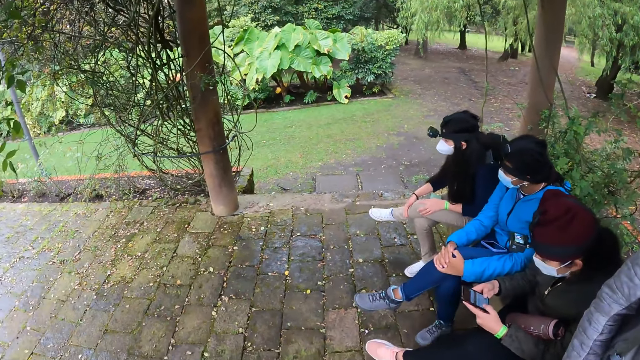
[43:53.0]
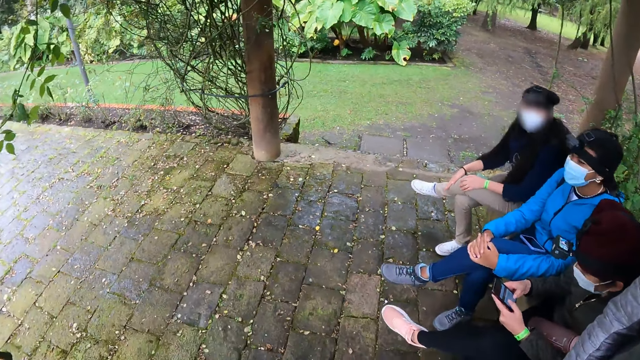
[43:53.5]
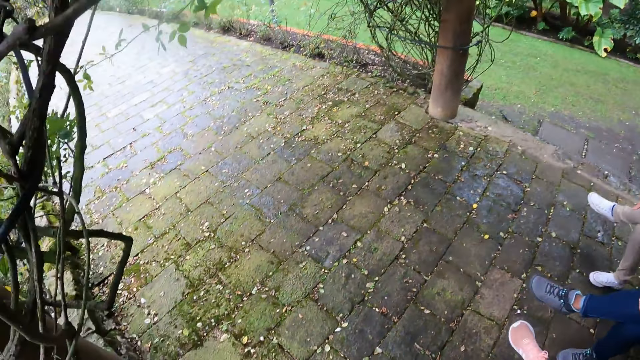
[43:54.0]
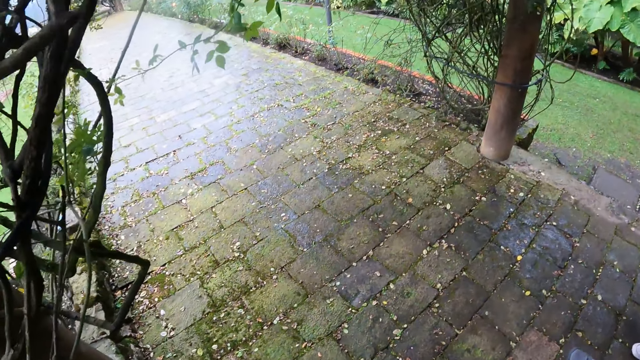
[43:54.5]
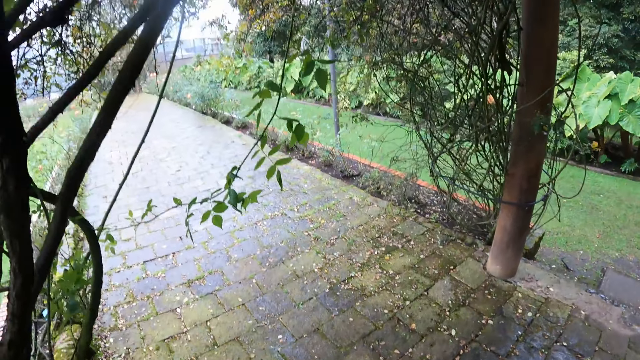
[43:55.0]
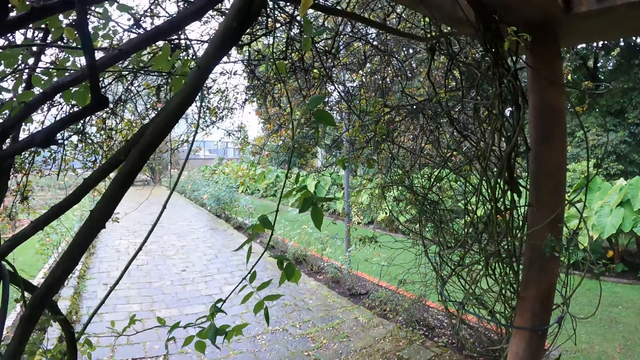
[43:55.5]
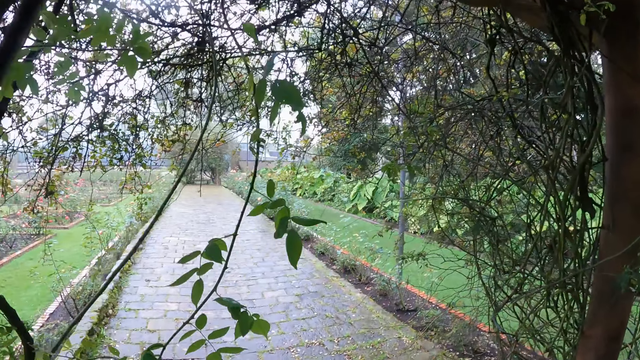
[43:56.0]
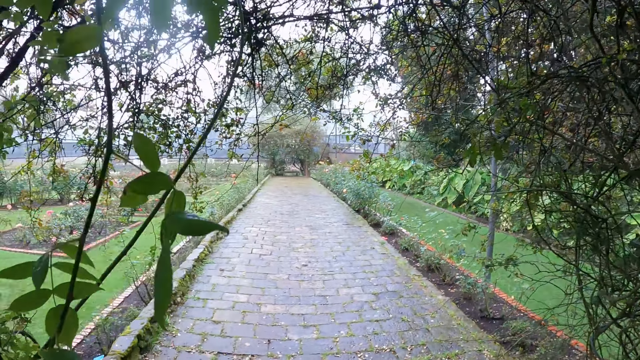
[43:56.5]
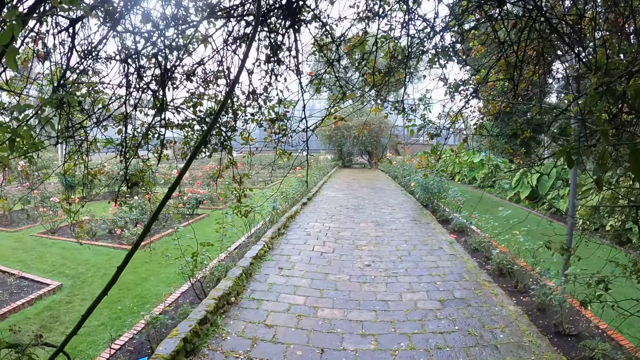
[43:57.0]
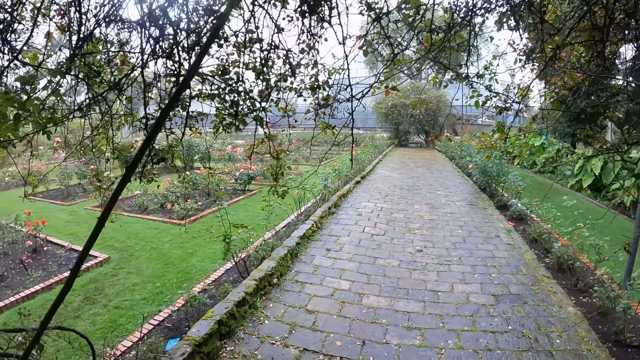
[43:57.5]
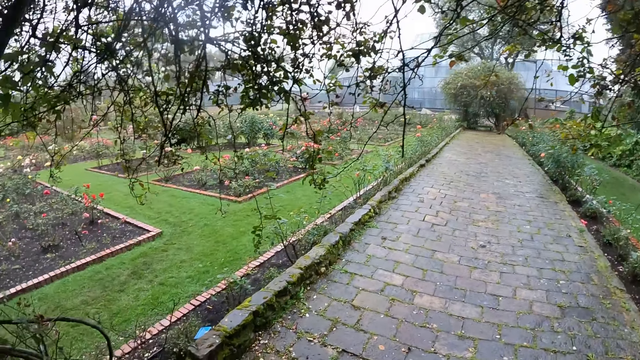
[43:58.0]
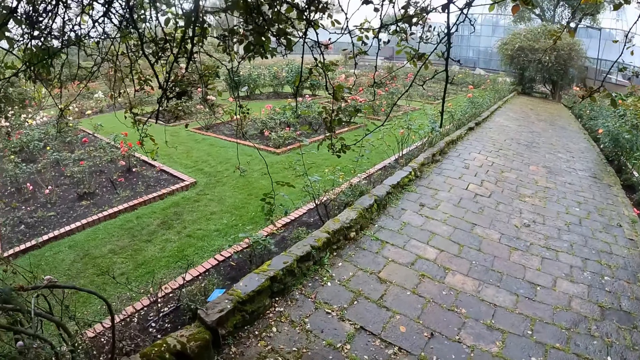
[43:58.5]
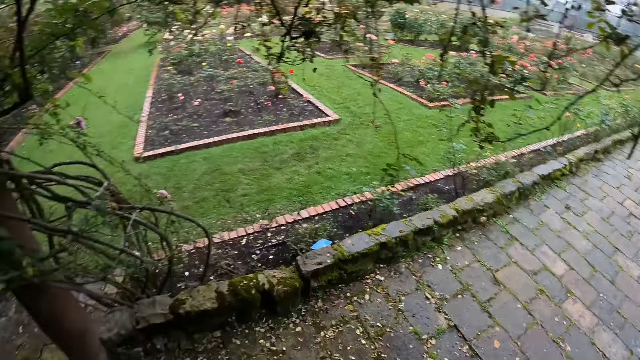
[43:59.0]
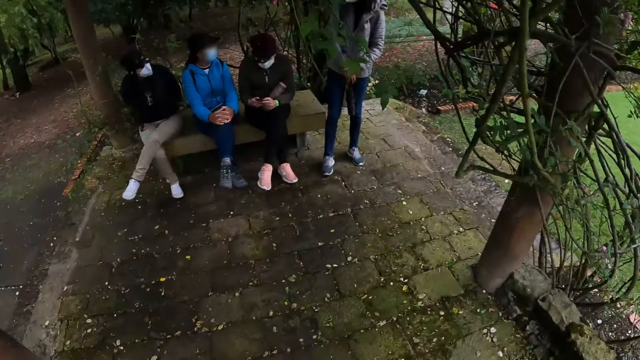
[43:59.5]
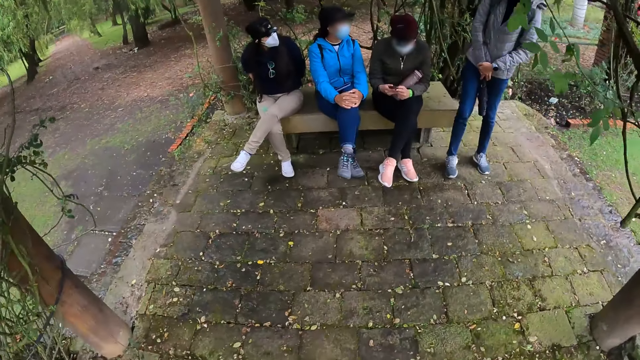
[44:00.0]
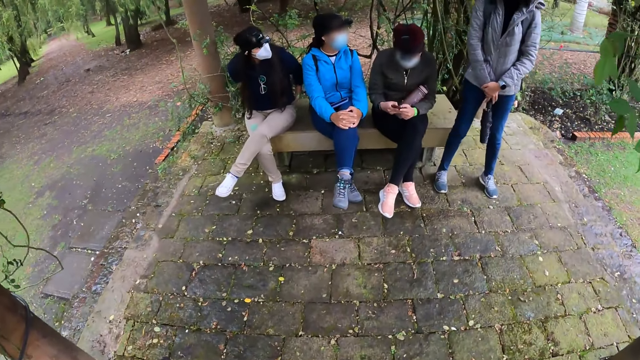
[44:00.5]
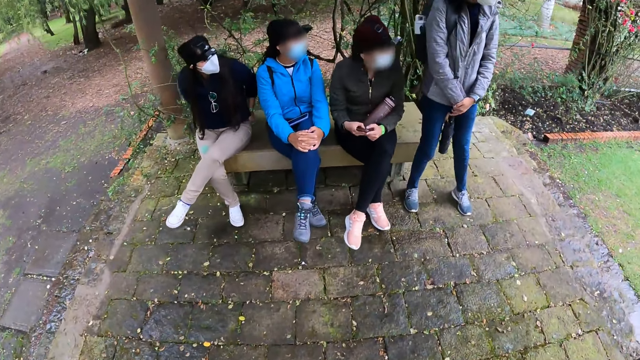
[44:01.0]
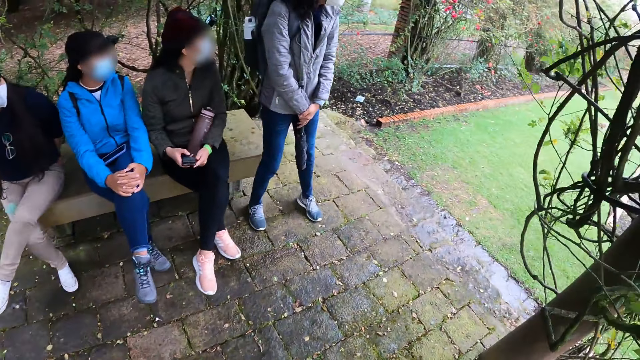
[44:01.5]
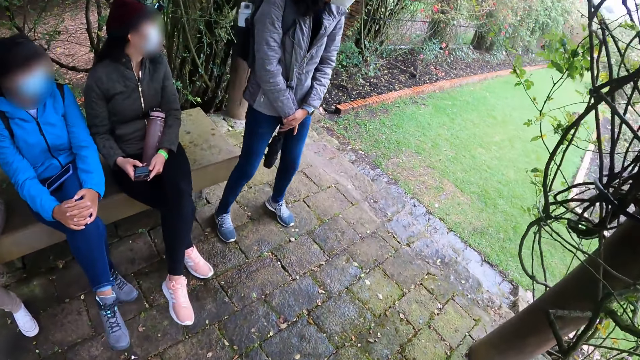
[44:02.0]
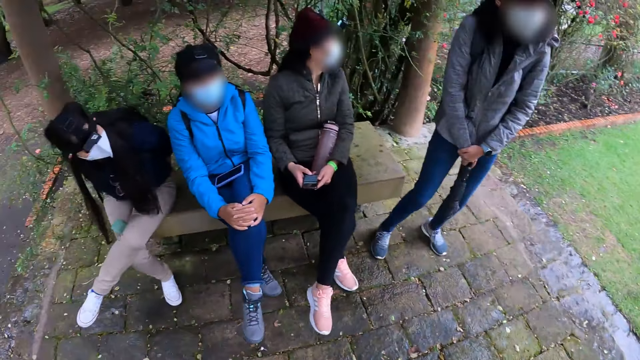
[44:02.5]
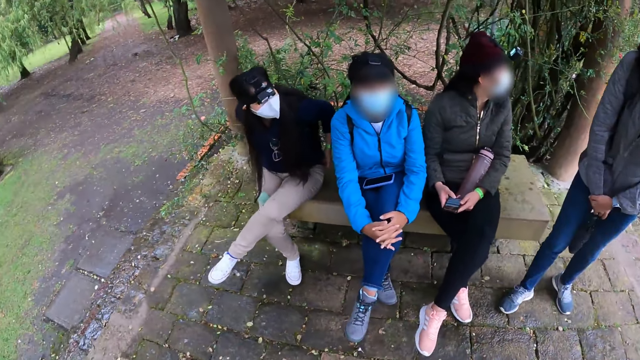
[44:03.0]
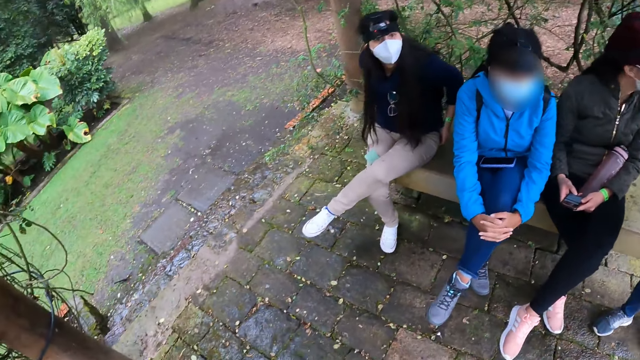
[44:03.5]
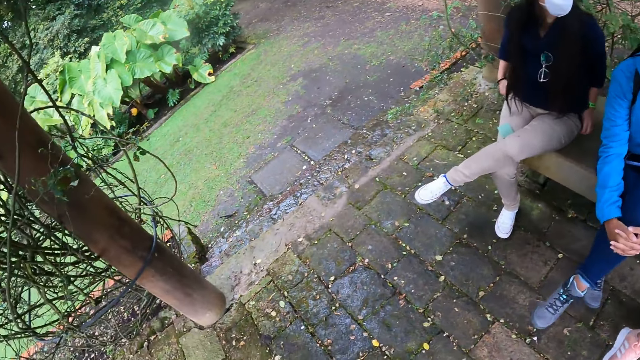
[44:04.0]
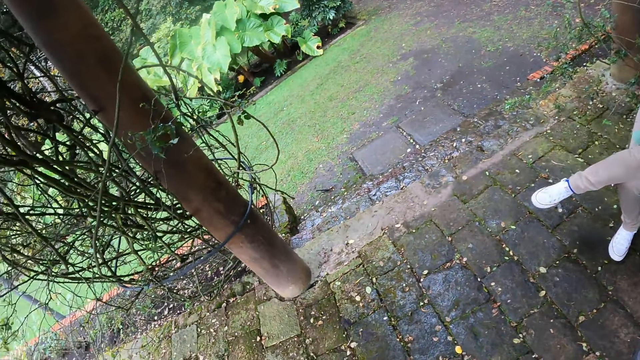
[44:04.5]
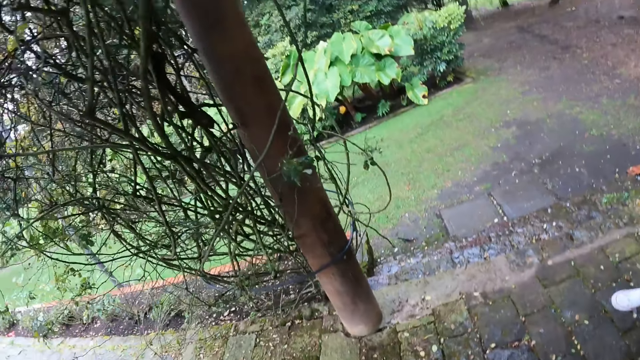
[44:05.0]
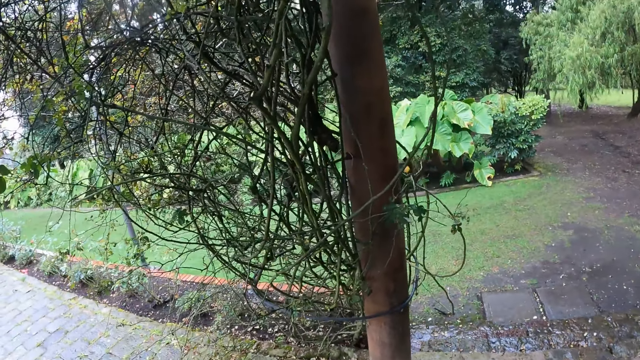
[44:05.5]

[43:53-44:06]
The camera wearer walks on the pathway in the garden. They look around. A woman operates the phone with both hands. The camera wearer walks around. They look around.

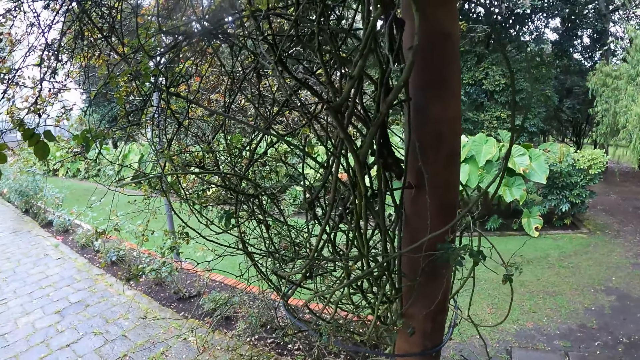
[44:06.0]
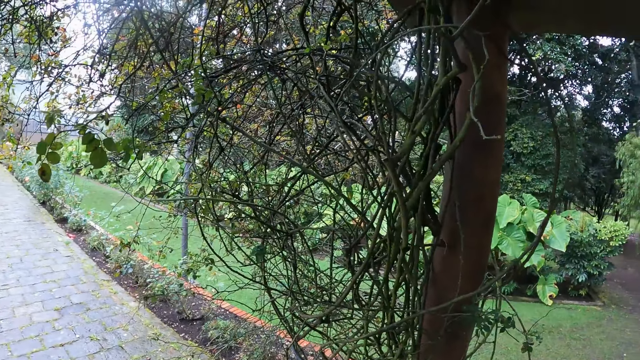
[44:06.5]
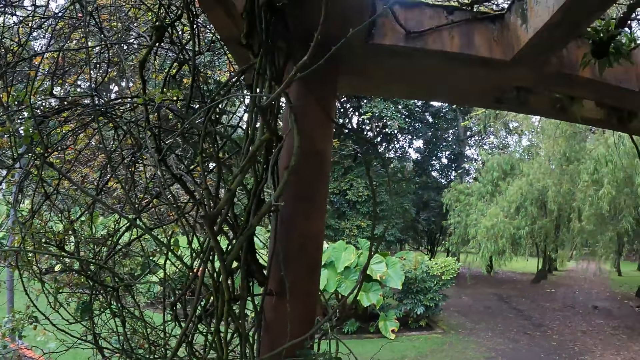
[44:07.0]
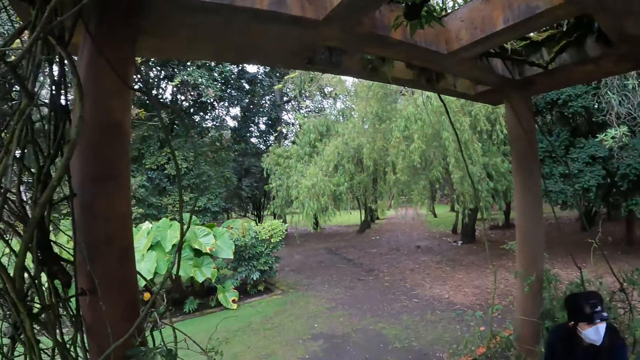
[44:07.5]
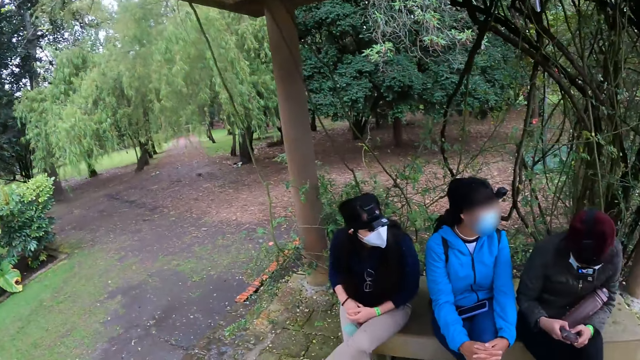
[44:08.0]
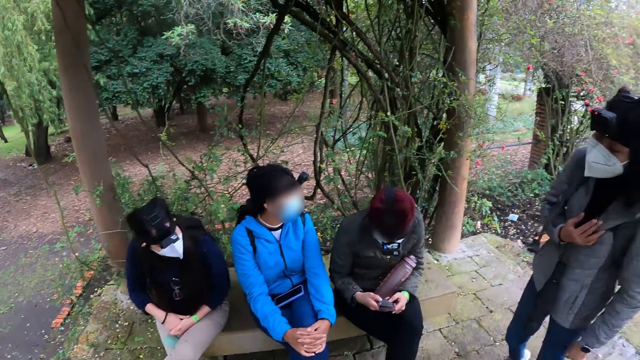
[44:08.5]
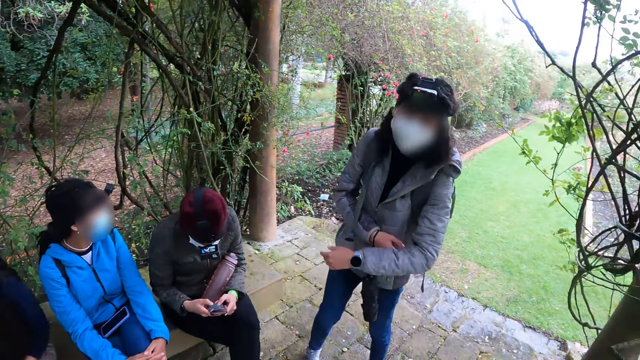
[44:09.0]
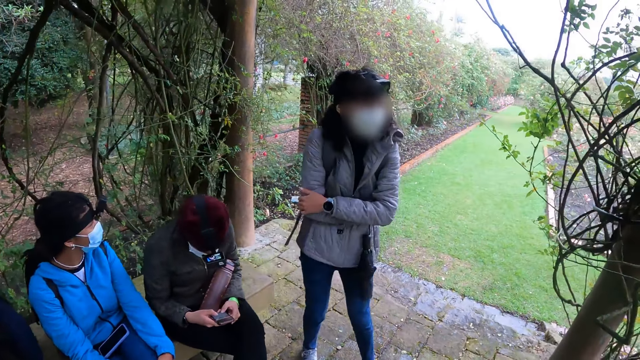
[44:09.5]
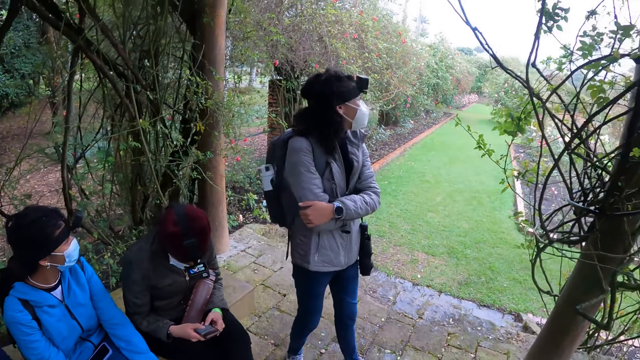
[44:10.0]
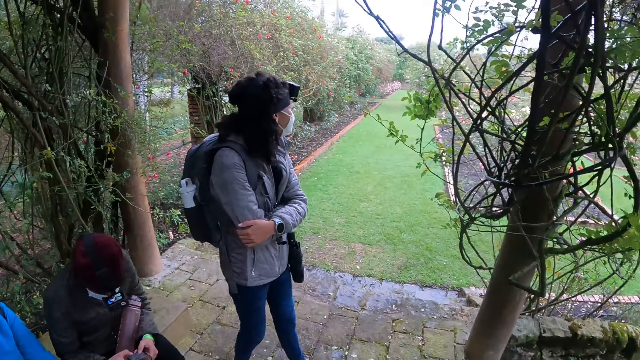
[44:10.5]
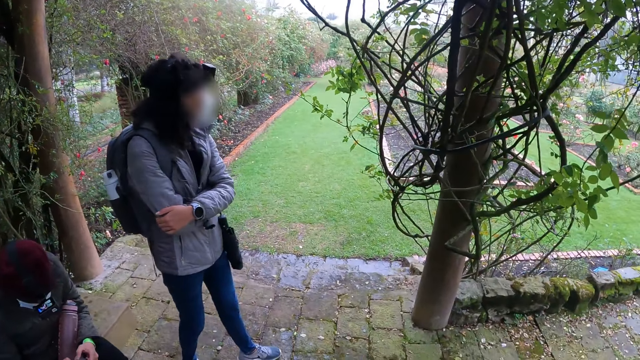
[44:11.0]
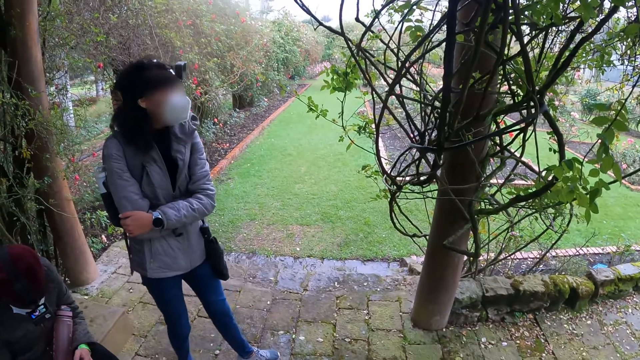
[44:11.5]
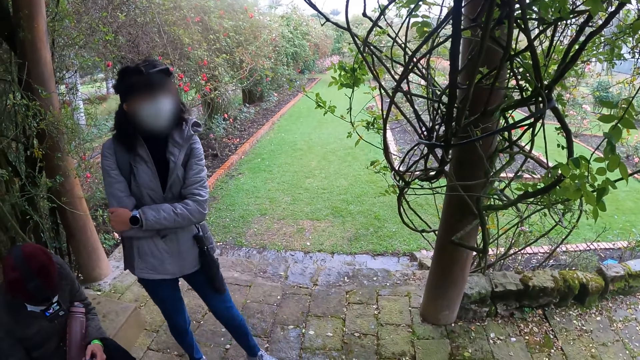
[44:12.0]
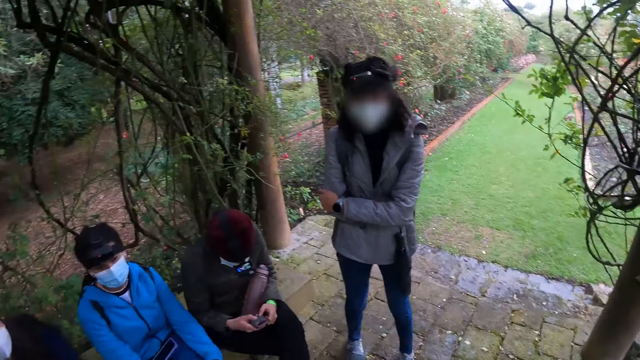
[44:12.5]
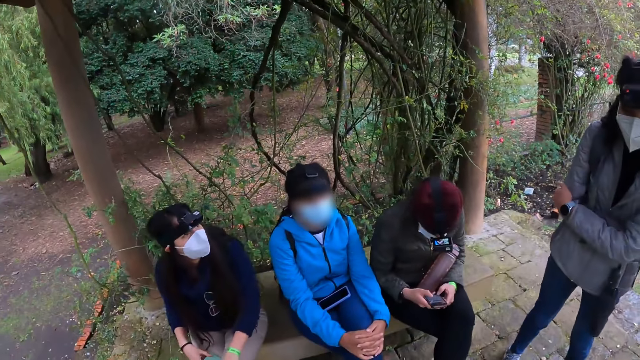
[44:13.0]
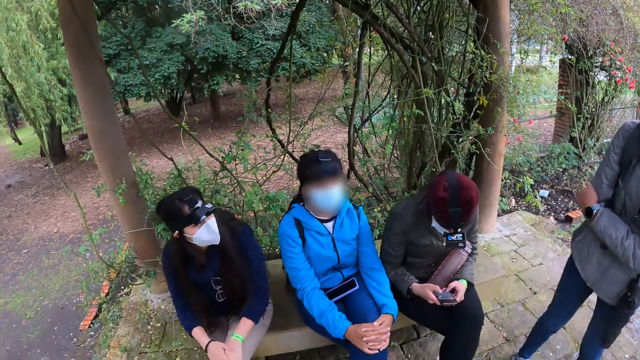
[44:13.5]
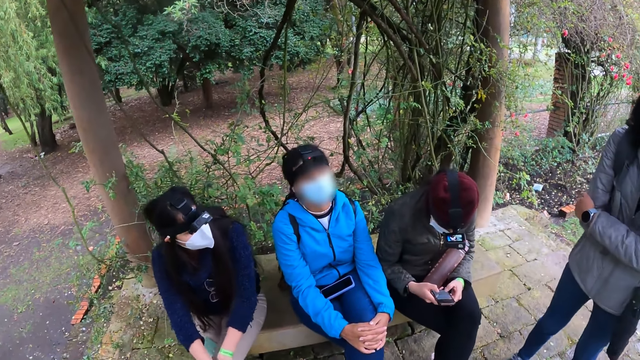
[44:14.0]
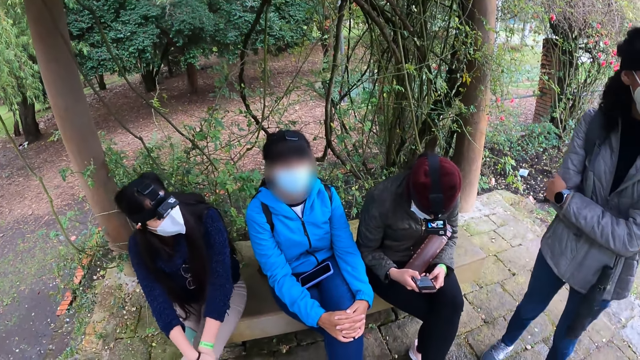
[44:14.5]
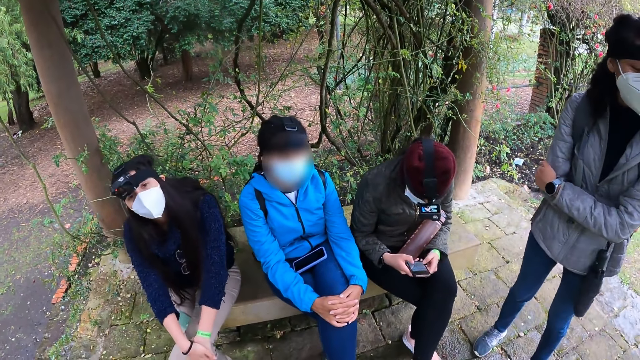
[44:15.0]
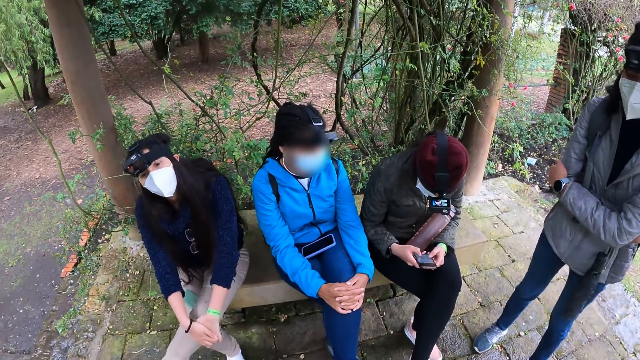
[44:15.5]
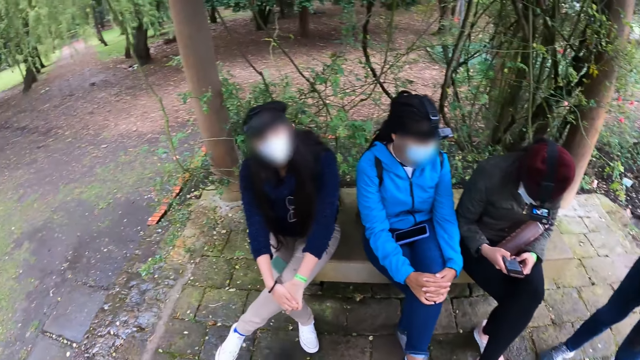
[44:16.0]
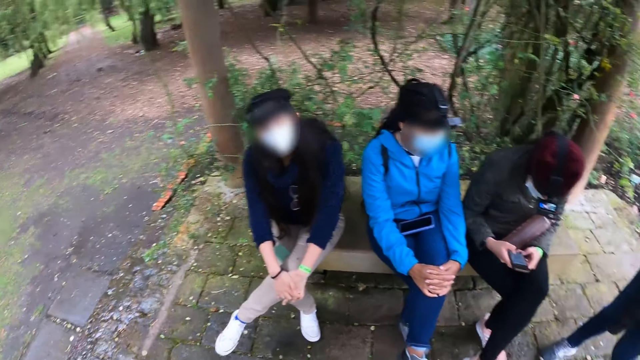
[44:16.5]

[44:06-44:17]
The woman interacts with the camera wearer. The camera wearer looks at four women.
